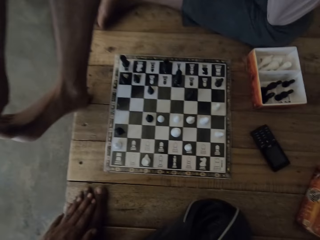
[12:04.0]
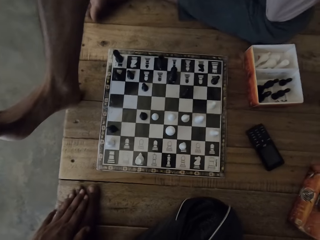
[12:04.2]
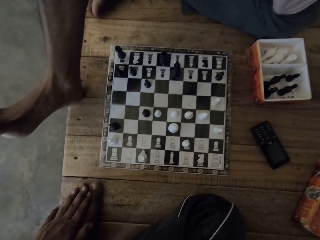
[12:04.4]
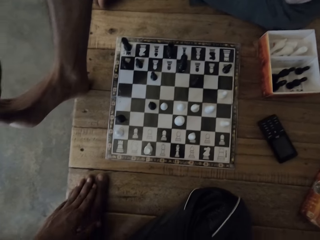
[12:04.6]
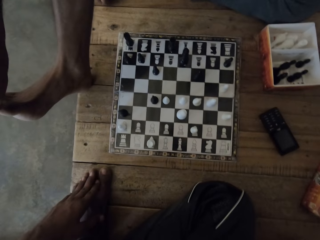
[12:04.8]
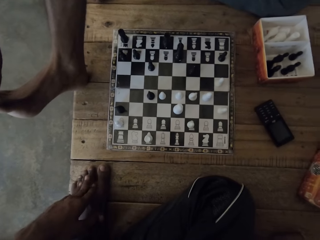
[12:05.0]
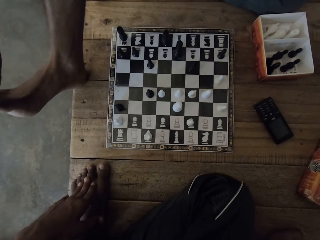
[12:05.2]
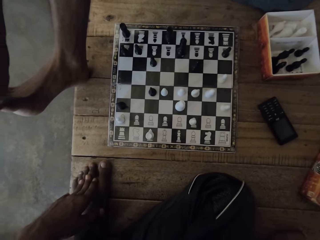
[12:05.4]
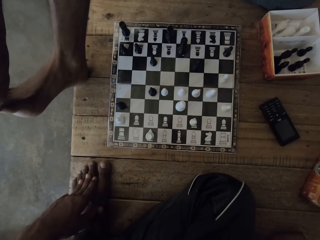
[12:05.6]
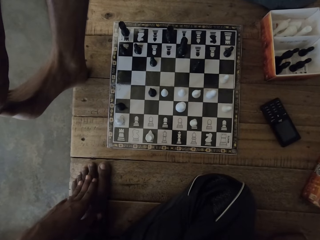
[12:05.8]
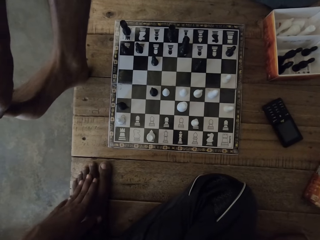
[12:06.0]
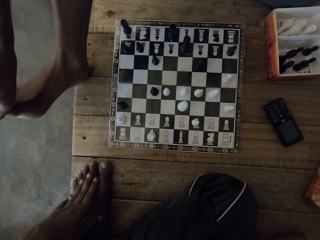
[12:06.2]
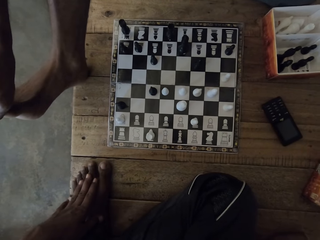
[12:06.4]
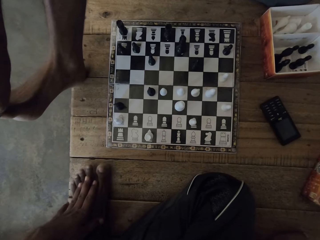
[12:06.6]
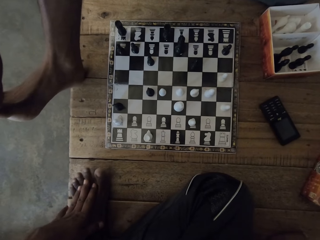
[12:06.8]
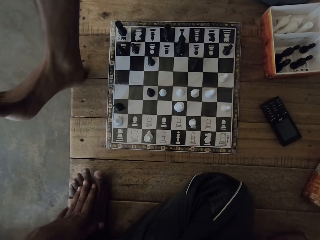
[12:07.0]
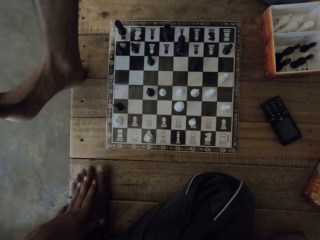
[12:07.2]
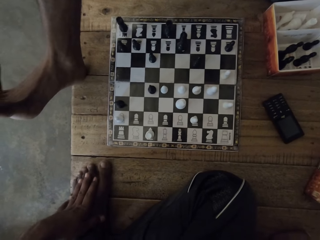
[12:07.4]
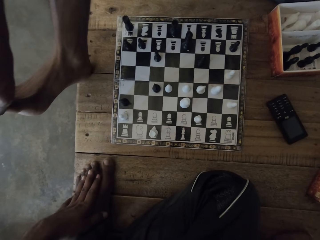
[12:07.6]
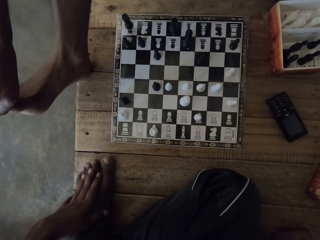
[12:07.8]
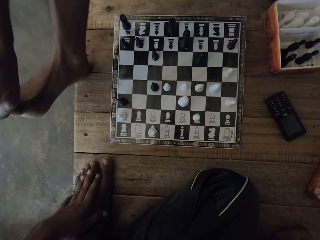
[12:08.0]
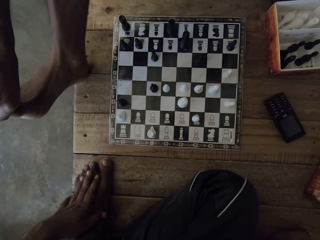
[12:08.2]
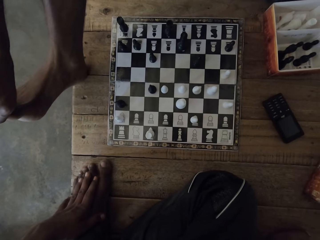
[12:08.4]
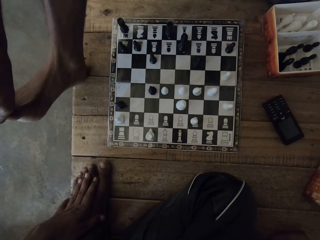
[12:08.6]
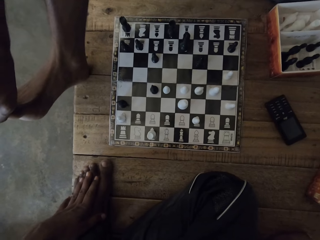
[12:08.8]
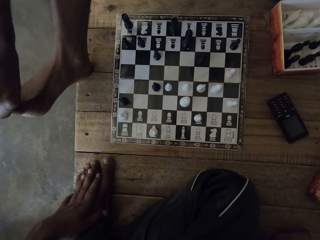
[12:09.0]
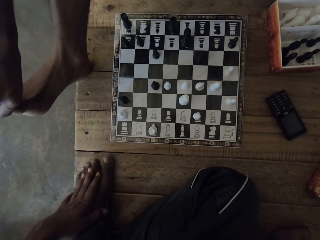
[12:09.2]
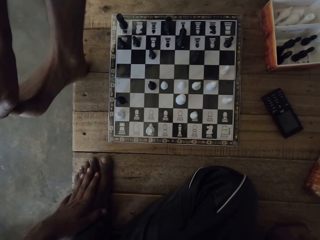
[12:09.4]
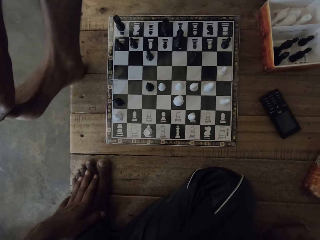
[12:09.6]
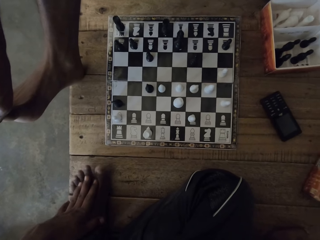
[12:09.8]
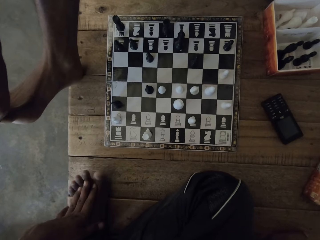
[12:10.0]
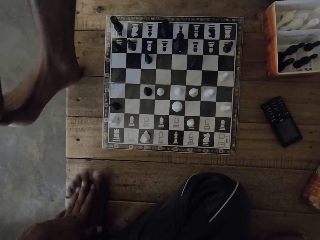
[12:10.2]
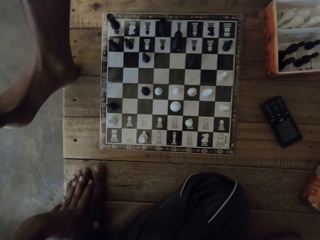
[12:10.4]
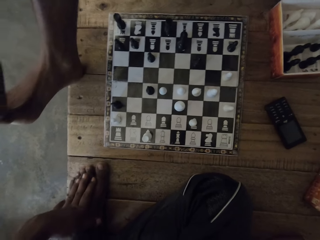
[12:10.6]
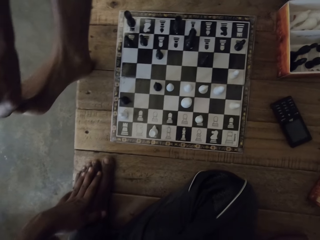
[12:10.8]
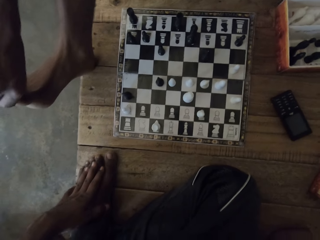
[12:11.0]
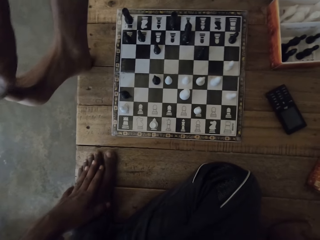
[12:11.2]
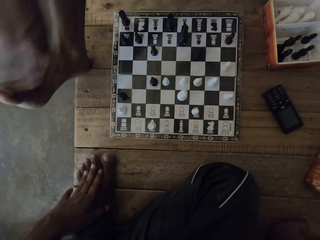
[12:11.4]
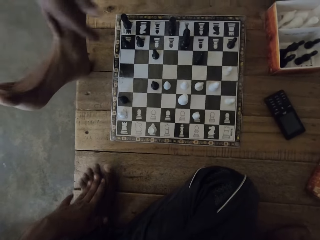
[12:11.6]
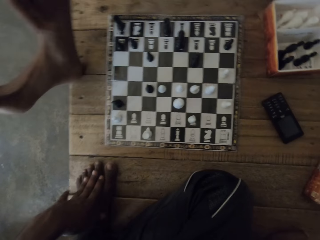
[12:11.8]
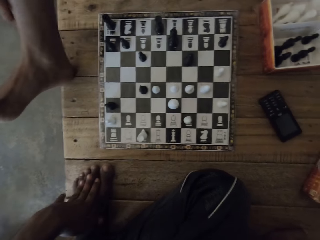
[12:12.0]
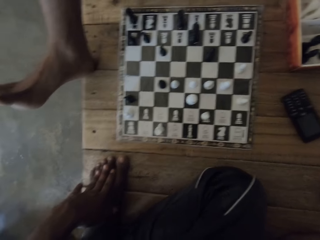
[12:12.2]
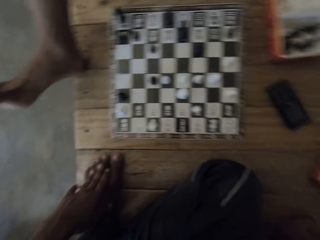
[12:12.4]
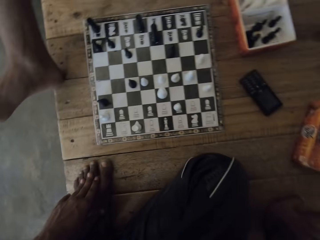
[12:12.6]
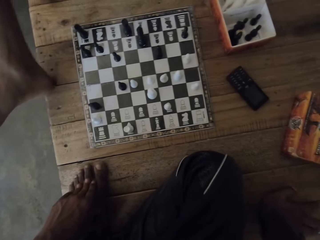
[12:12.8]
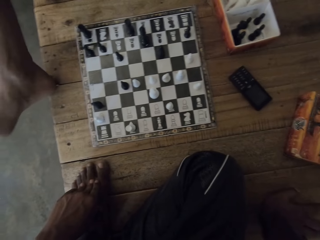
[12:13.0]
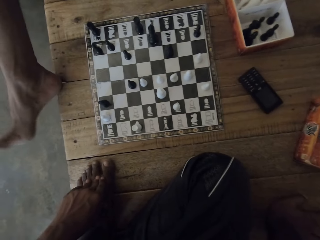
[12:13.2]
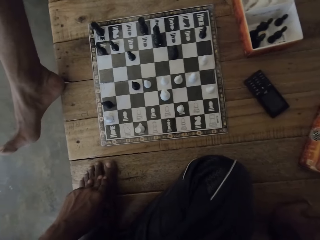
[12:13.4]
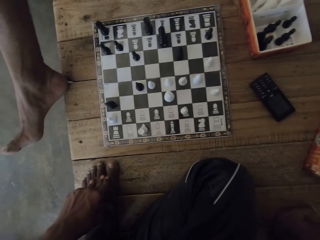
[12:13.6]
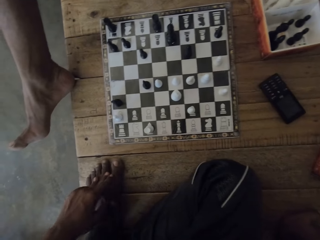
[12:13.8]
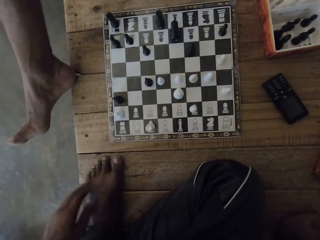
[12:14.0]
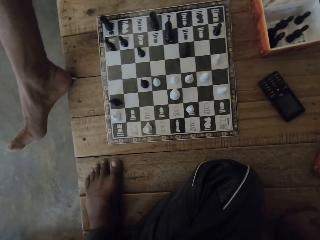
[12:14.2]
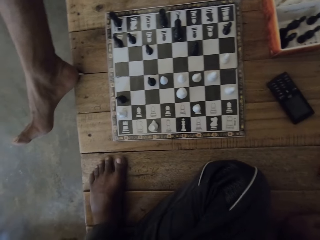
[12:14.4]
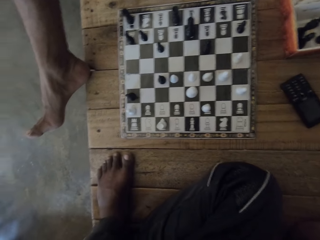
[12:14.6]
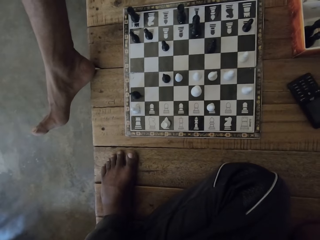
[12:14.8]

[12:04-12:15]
The camera wearer looks around.

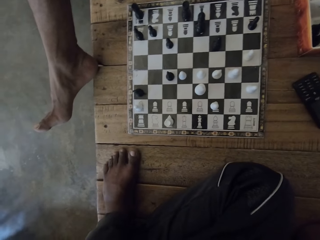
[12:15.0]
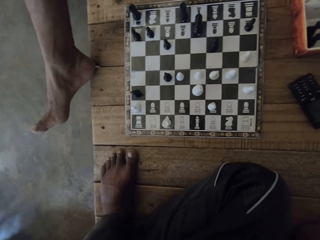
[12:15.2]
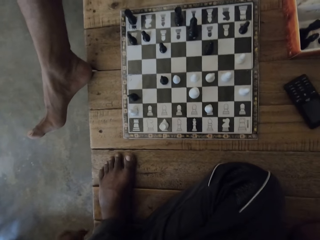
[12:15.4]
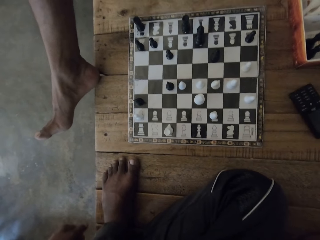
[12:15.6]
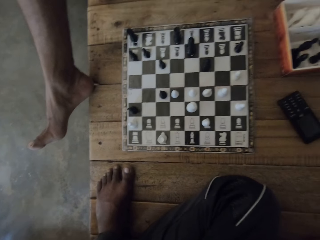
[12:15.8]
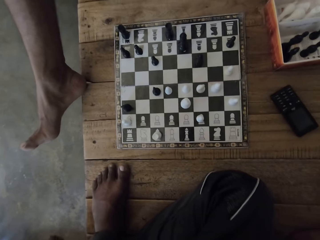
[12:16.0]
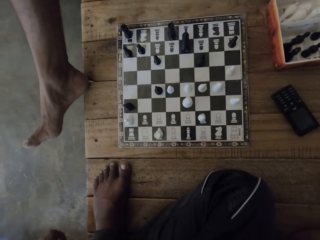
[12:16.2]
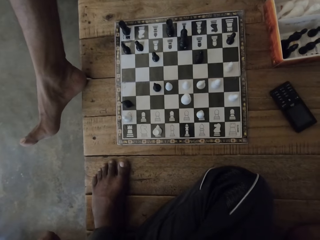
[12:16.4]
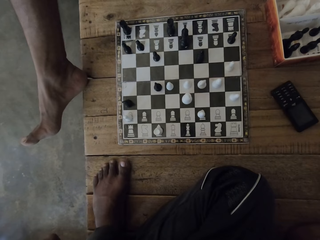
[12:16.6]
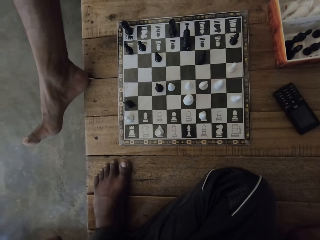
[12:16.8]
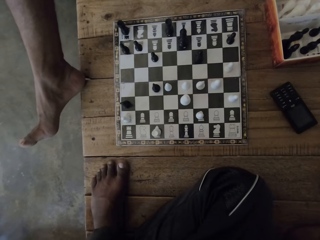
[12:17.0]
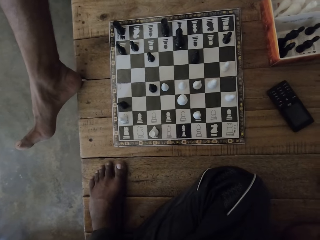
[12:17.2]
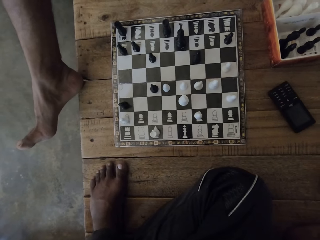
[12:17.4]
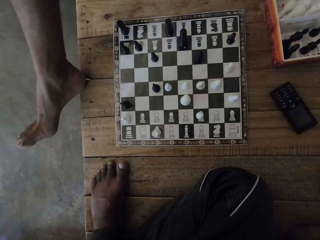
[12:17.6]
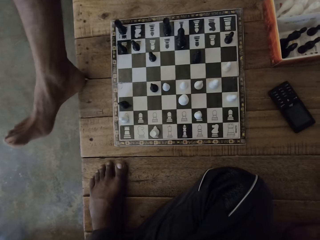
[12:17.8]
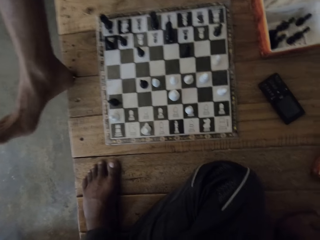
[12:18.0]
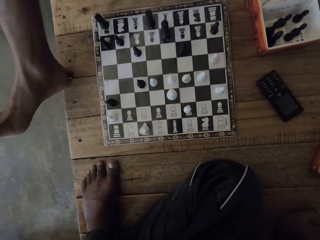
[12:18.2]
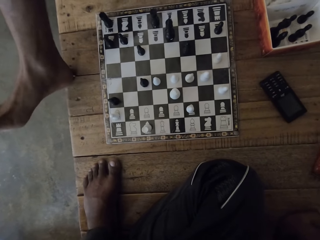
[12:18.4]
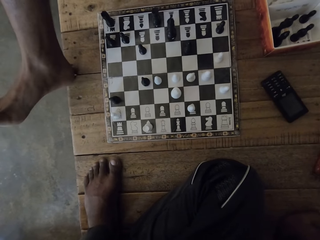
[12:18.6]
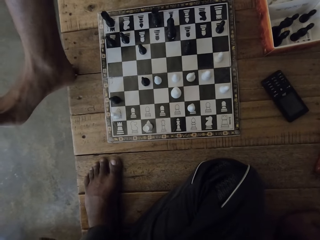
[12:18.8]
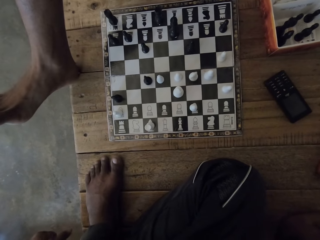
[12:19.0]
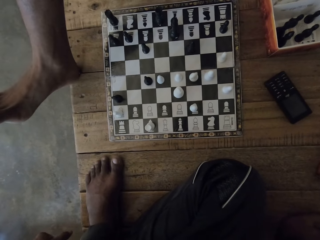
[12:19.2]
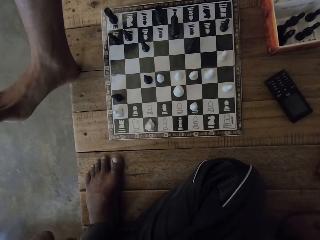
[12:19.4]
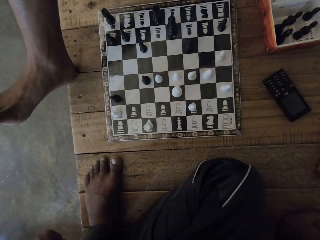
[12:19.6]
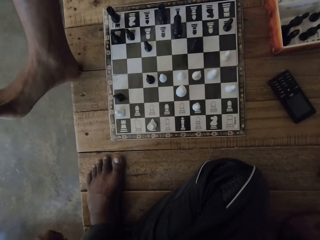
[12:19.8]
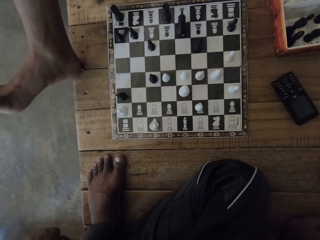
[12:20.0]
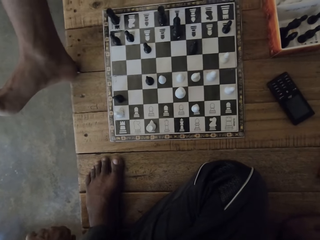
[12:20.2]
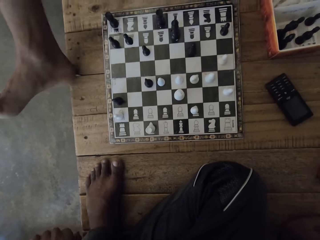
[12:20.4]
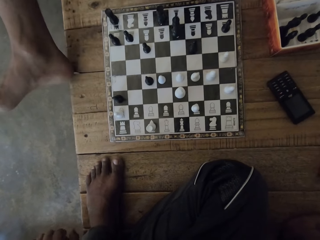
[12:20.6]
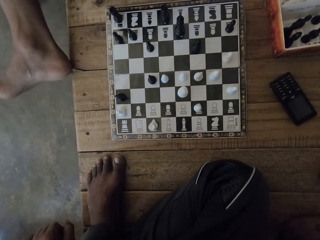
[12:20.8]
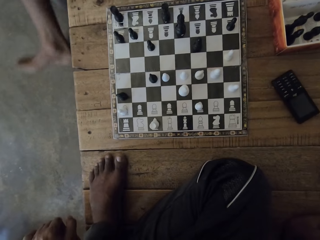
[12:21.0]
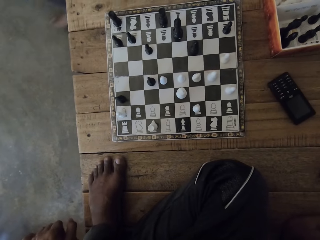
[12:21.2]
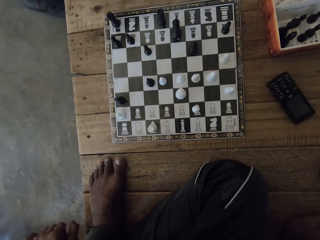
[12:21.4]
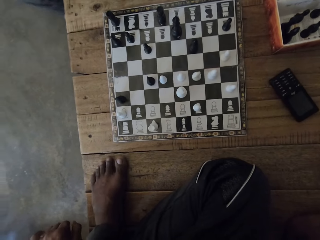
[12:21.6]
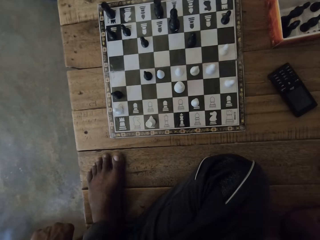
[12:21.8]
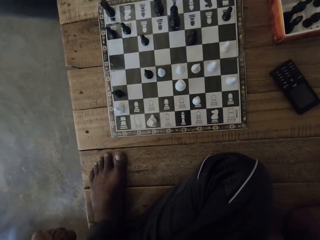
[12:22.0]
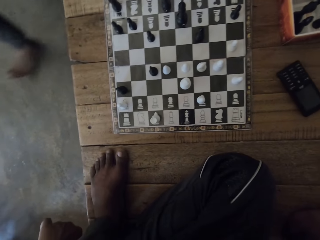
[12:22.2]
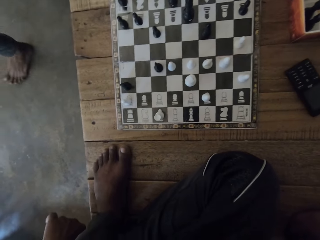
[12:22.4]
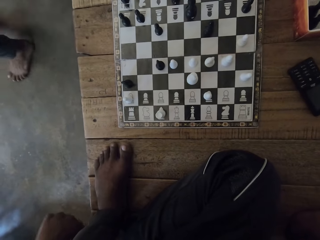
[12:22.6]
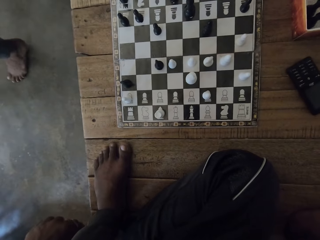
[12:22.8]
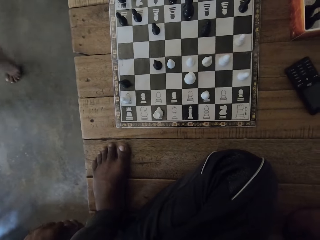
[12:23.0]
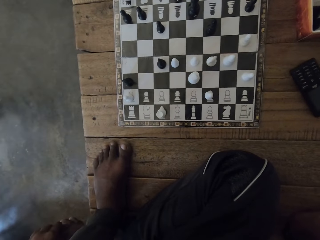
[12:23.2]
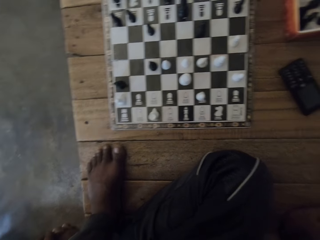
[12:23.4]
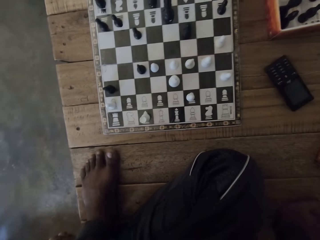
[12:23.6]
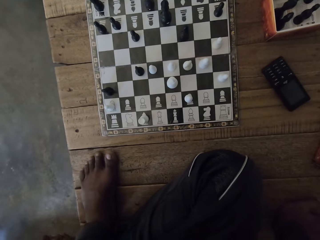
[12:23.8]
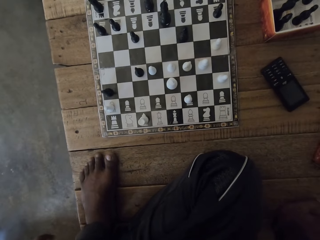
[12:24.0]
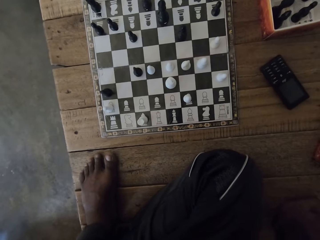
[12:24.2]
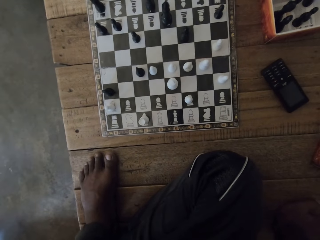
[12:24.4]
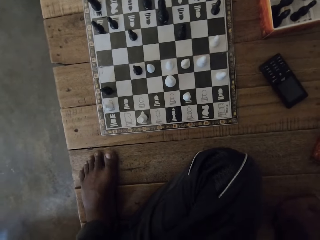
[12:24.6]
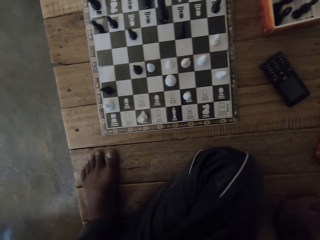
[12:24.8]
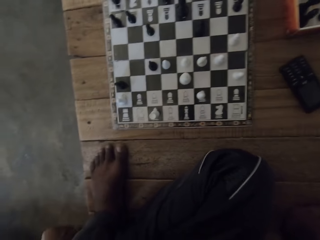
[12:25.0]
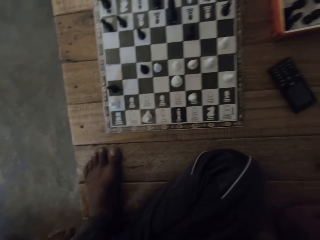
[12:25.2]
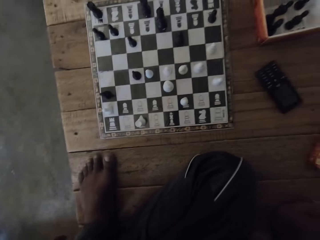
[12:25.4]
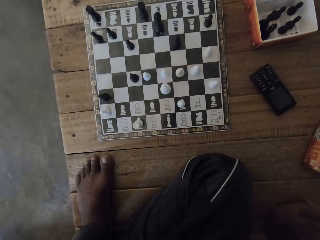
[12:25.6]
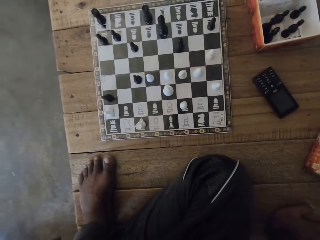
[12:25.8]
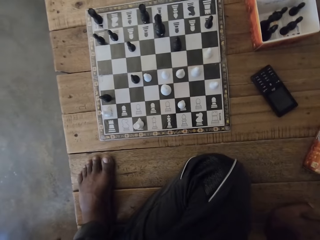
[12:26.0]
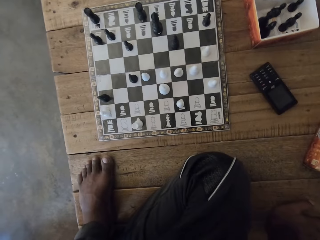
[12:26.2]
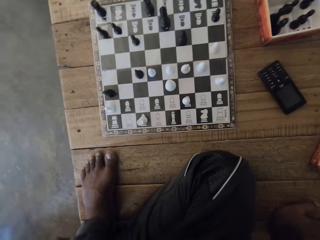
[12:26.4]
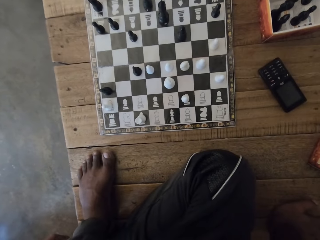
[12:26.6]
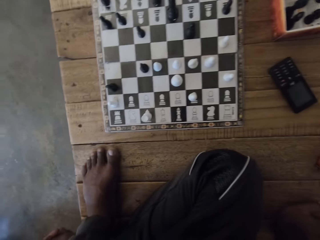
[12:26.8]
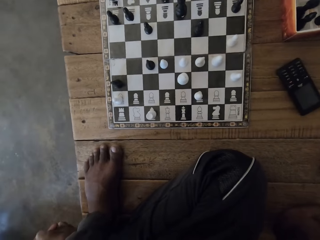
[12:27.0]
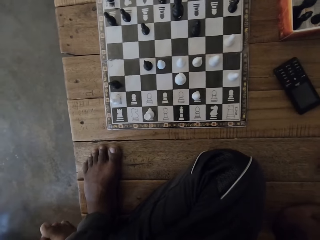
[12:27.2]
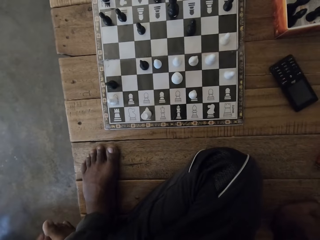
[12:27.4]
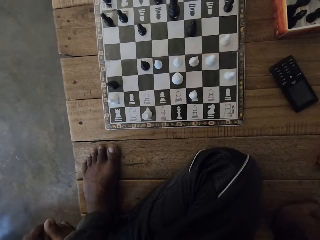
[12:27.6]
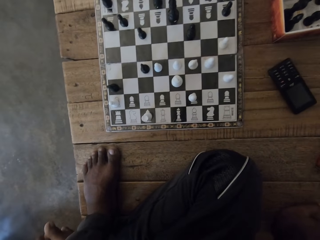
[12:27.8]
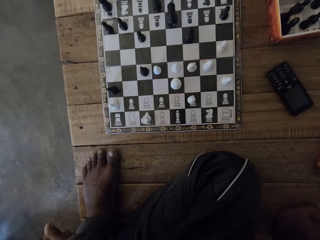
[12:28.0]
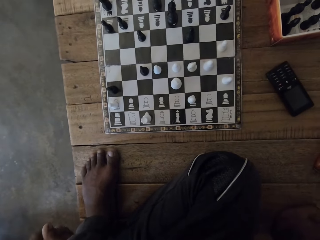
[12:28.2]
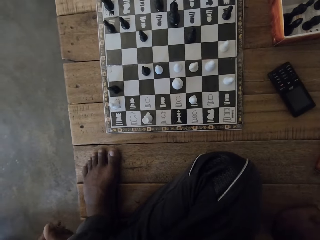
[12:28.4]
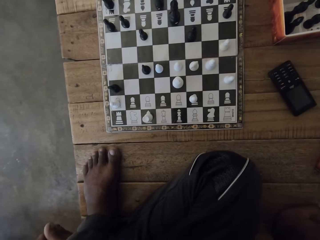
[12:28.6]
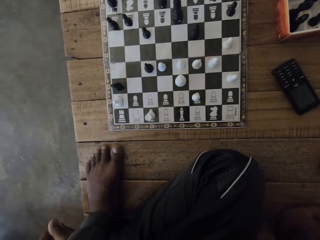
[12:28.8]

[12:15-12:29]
The camera wearer talks to a man. The man moves around. The camera wearer looks around. They look at the chess.
